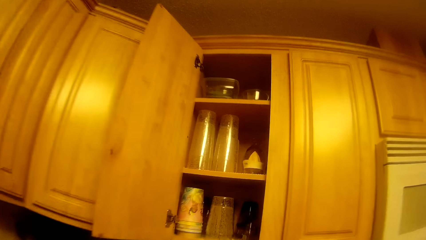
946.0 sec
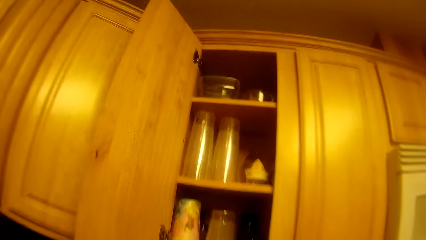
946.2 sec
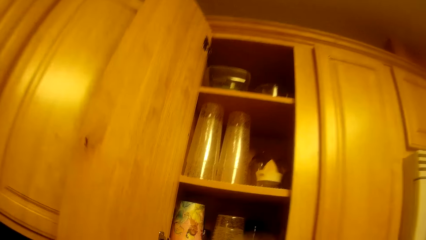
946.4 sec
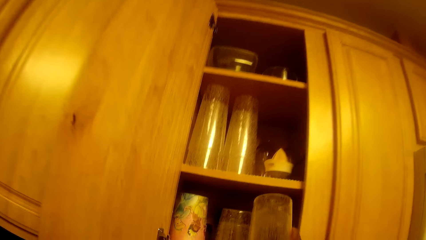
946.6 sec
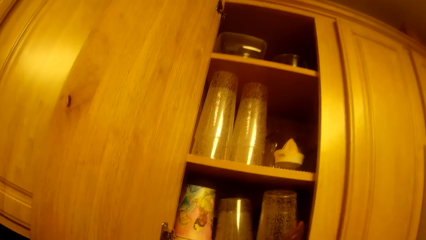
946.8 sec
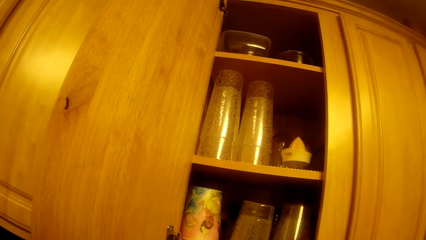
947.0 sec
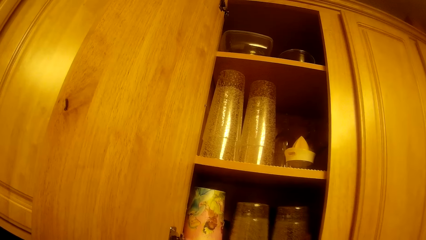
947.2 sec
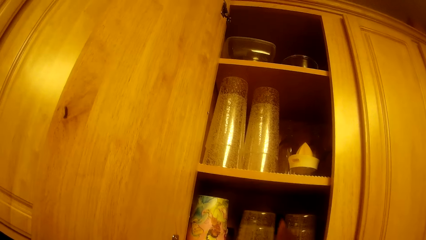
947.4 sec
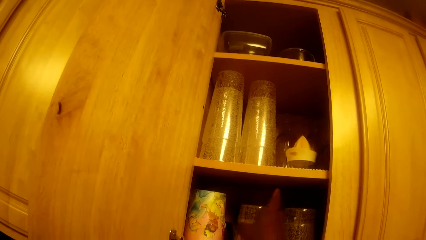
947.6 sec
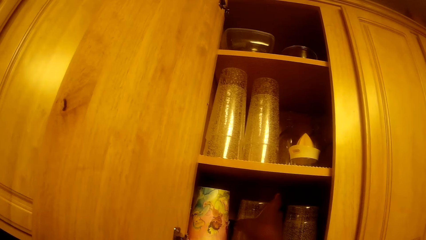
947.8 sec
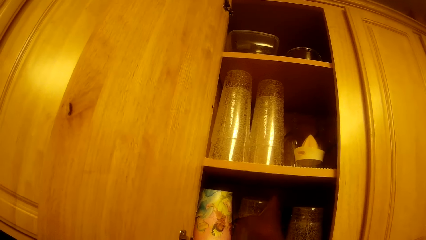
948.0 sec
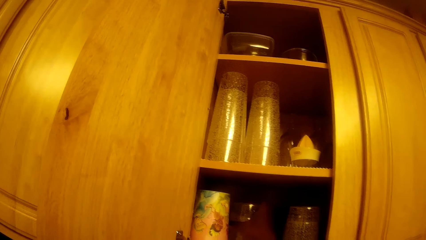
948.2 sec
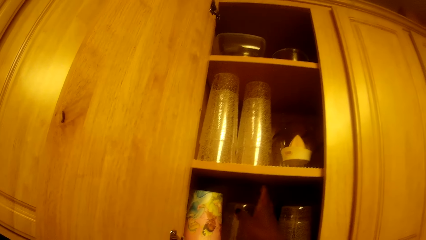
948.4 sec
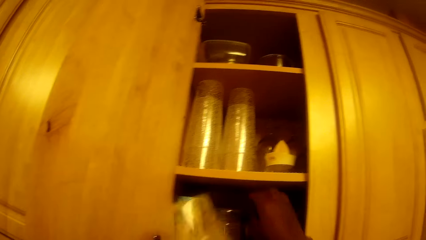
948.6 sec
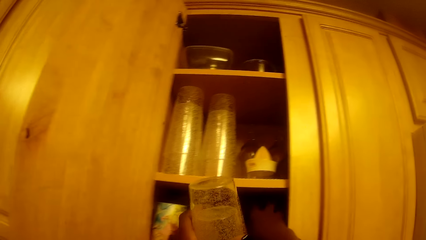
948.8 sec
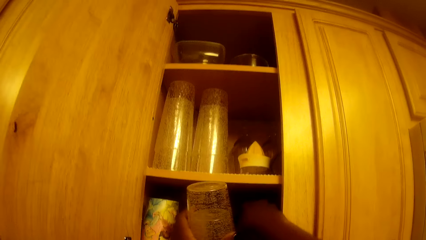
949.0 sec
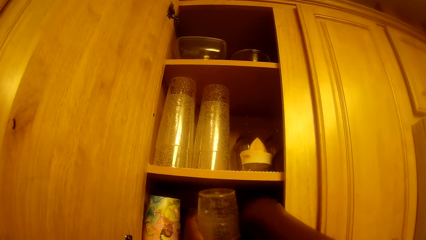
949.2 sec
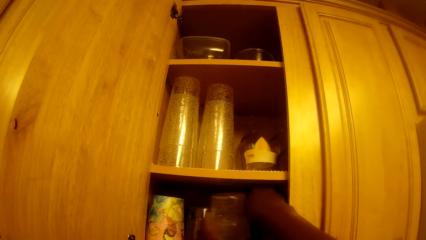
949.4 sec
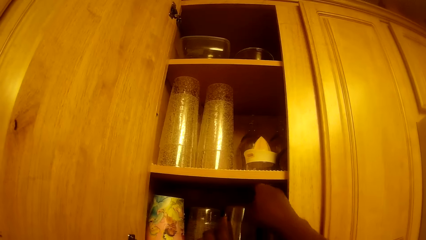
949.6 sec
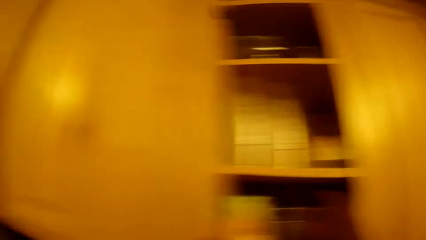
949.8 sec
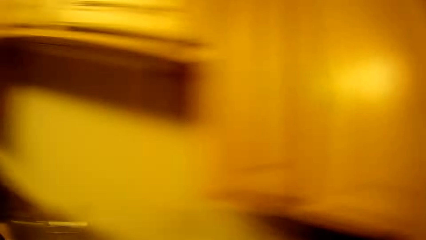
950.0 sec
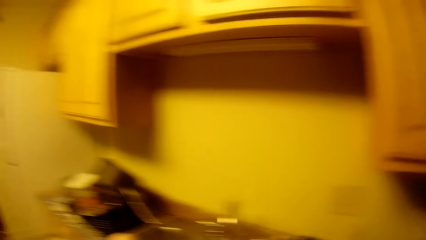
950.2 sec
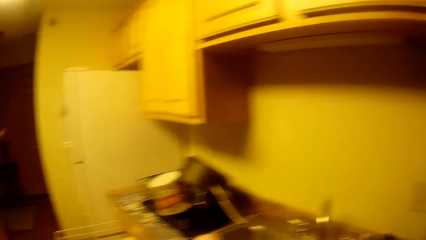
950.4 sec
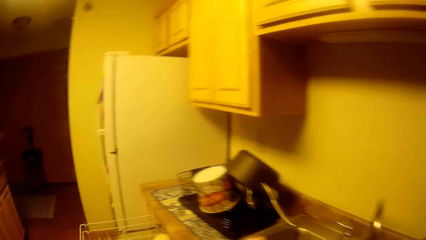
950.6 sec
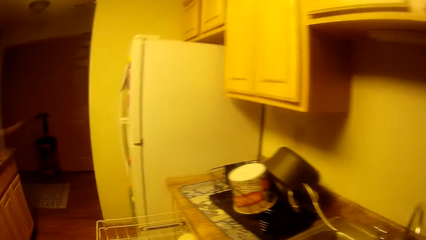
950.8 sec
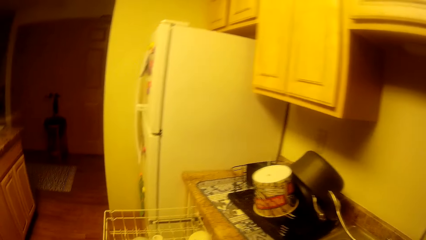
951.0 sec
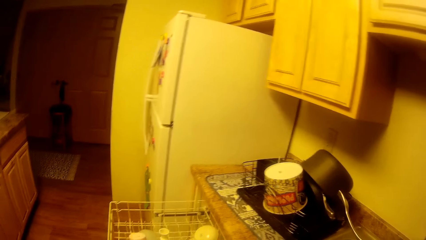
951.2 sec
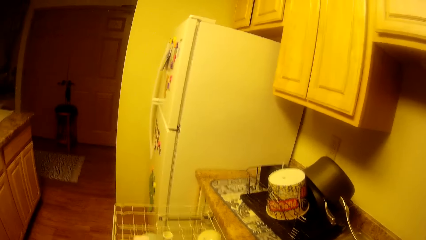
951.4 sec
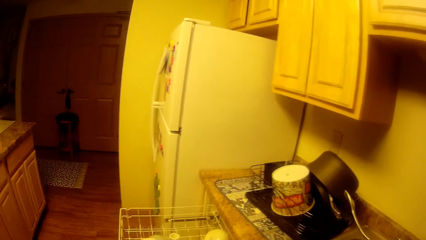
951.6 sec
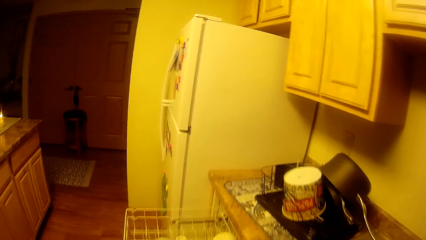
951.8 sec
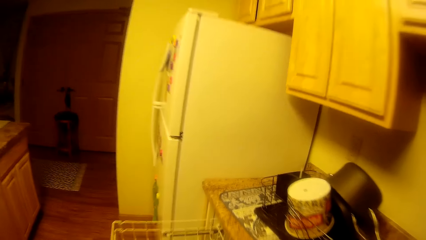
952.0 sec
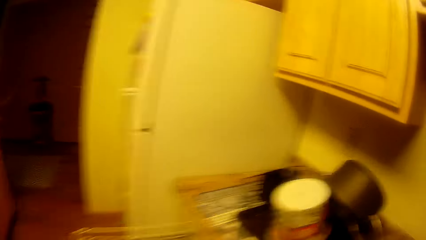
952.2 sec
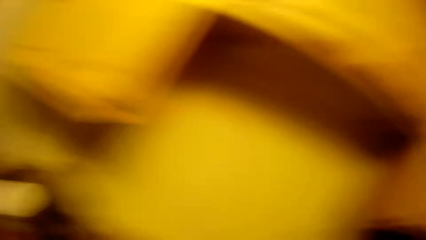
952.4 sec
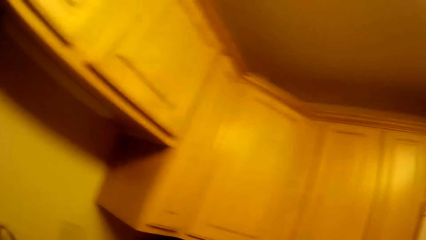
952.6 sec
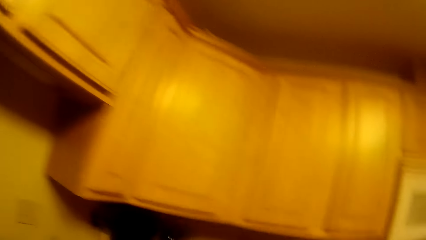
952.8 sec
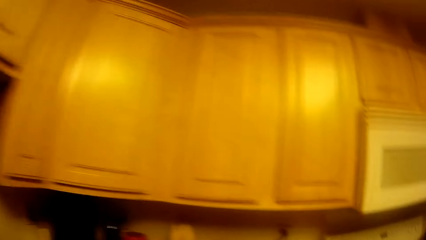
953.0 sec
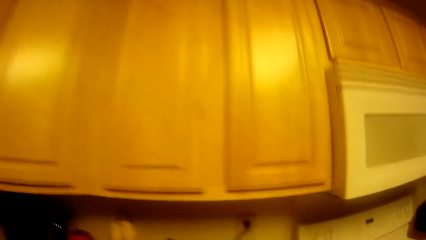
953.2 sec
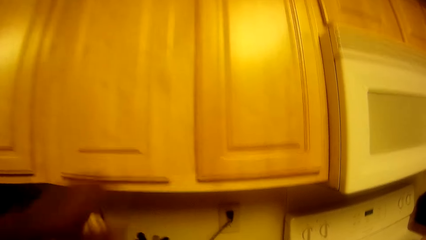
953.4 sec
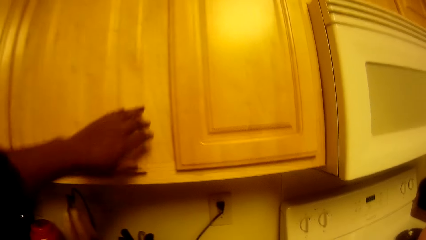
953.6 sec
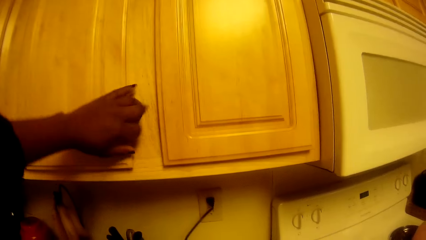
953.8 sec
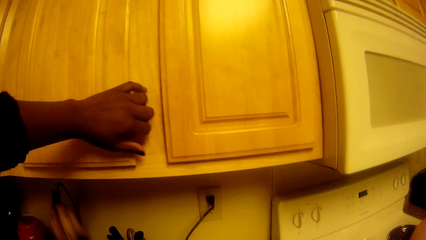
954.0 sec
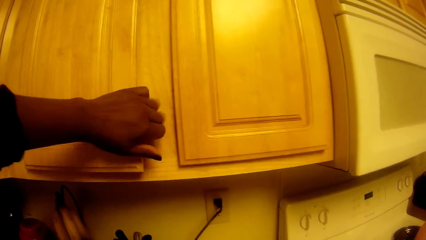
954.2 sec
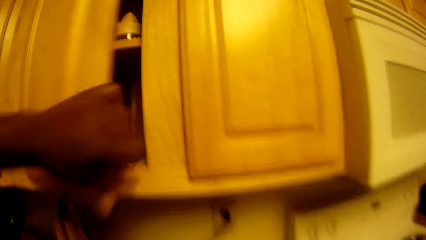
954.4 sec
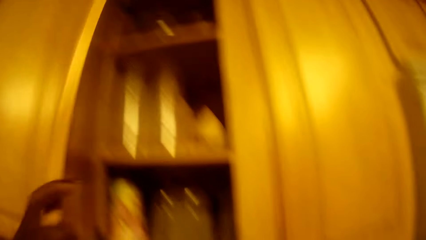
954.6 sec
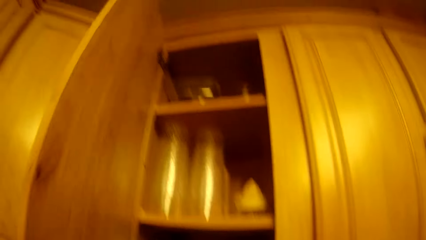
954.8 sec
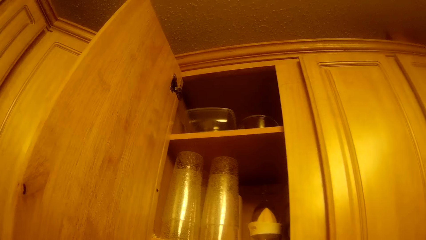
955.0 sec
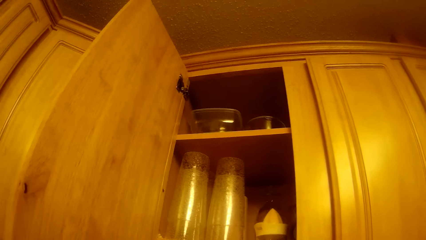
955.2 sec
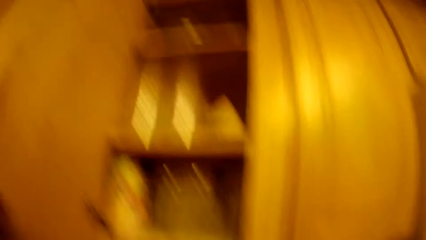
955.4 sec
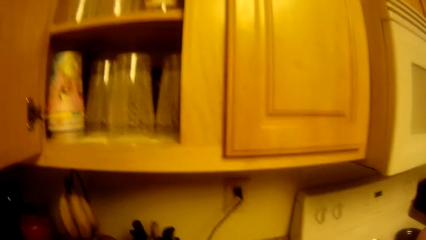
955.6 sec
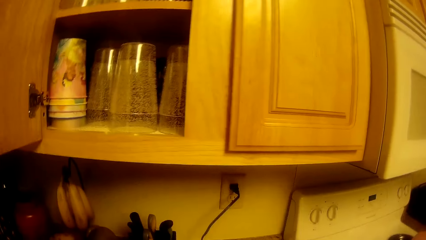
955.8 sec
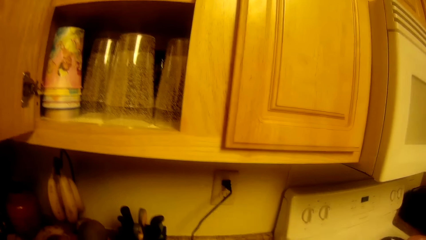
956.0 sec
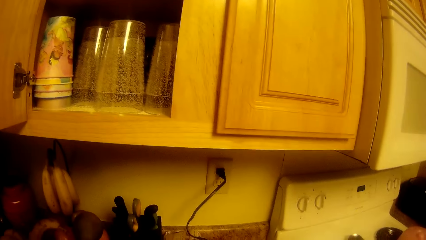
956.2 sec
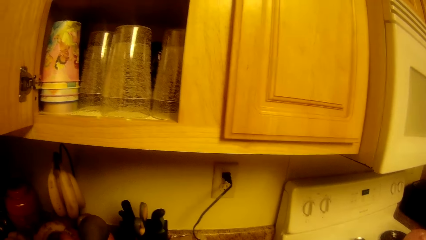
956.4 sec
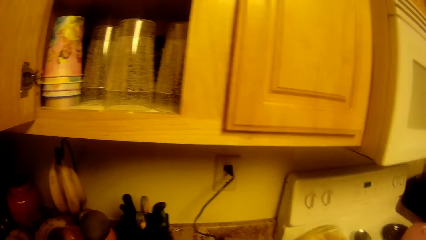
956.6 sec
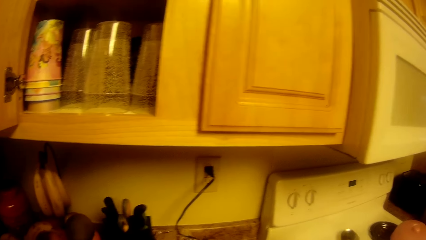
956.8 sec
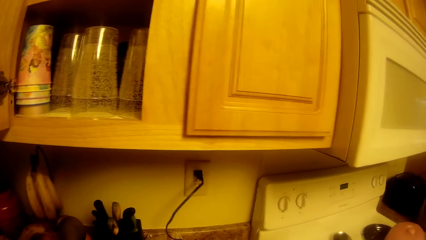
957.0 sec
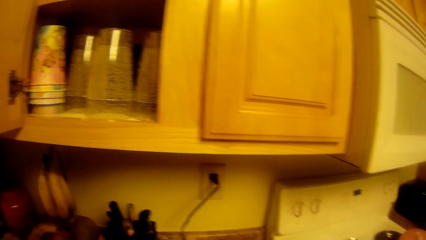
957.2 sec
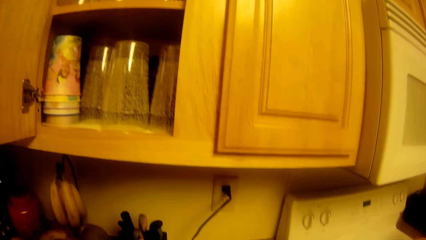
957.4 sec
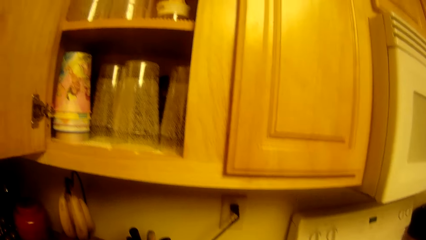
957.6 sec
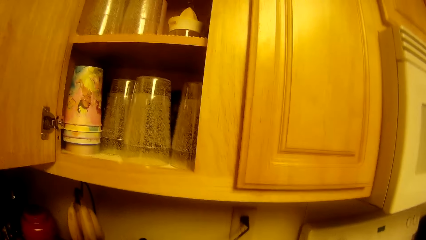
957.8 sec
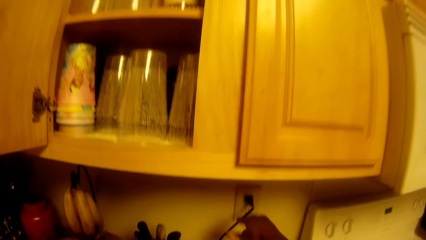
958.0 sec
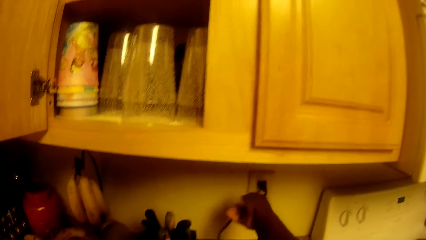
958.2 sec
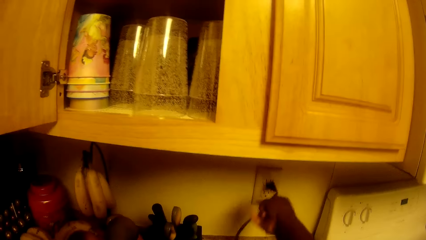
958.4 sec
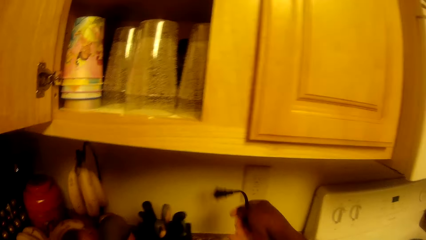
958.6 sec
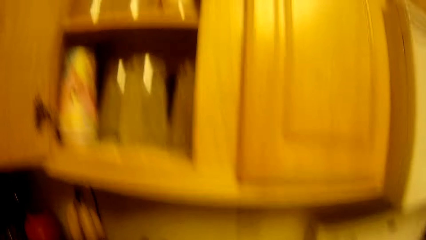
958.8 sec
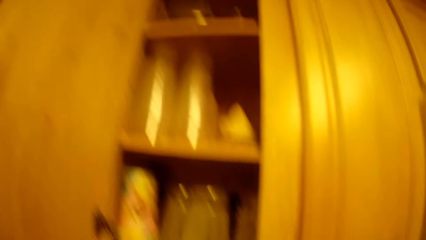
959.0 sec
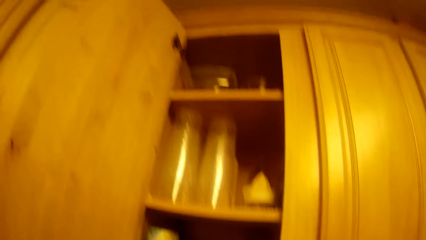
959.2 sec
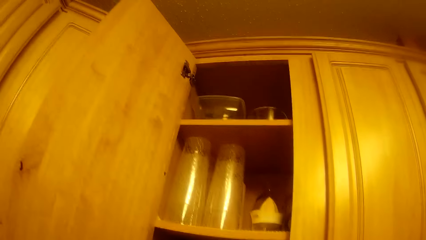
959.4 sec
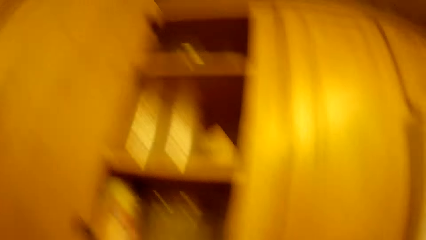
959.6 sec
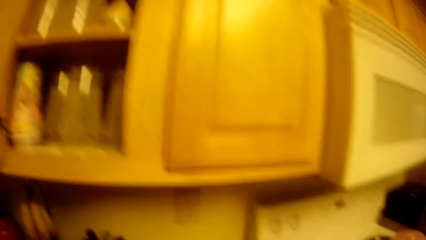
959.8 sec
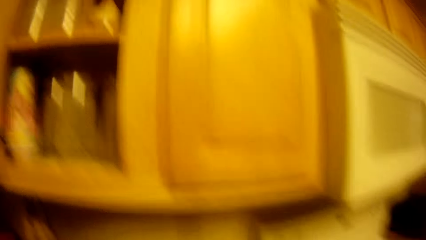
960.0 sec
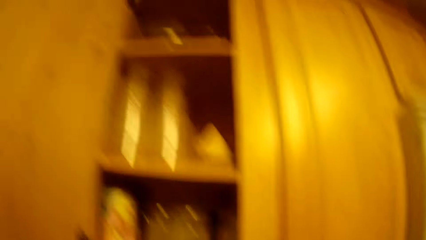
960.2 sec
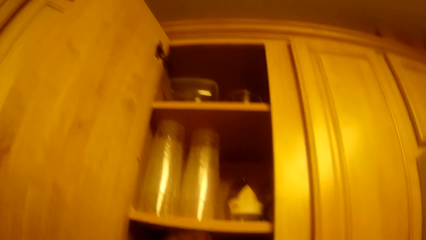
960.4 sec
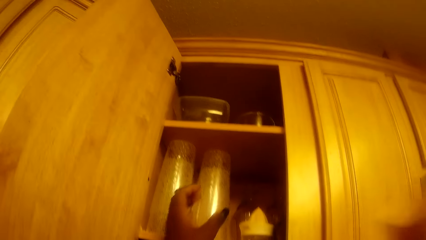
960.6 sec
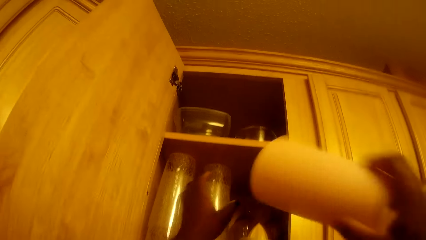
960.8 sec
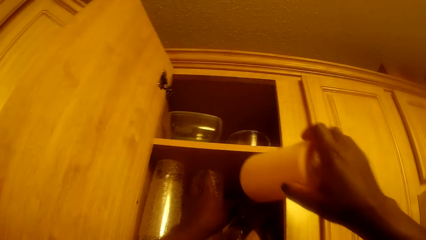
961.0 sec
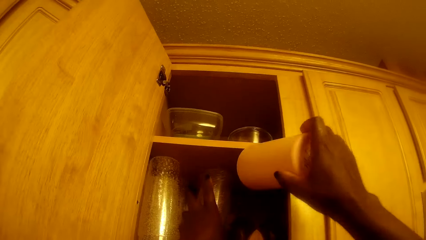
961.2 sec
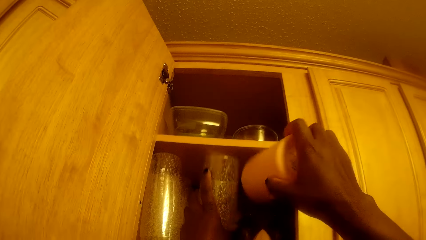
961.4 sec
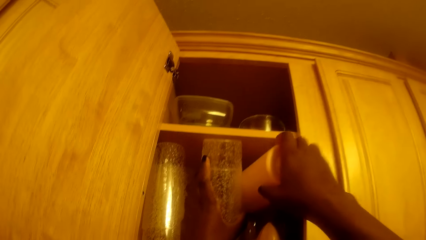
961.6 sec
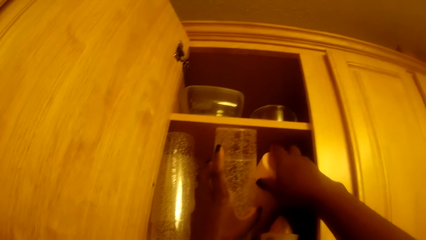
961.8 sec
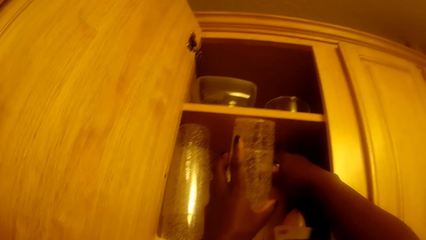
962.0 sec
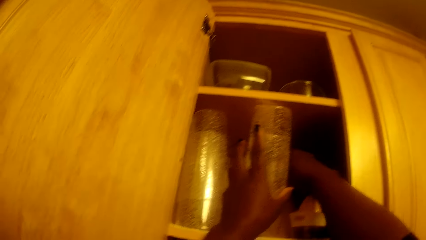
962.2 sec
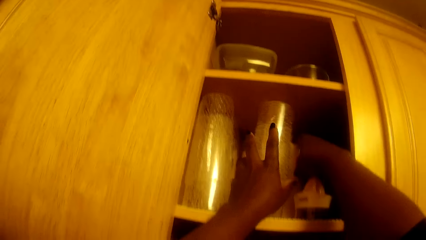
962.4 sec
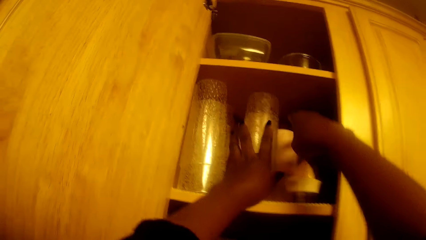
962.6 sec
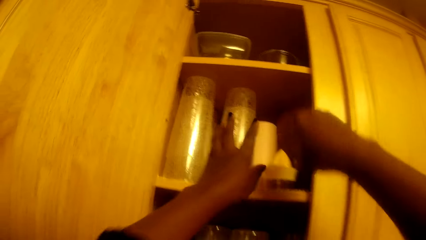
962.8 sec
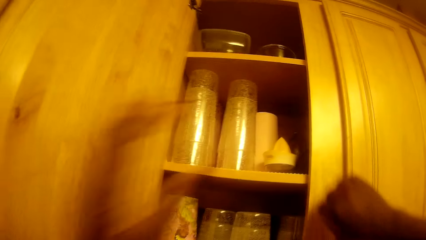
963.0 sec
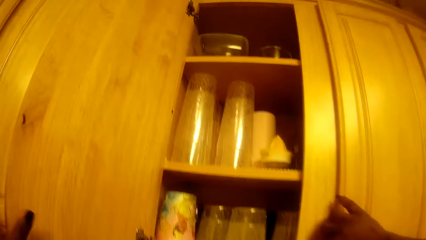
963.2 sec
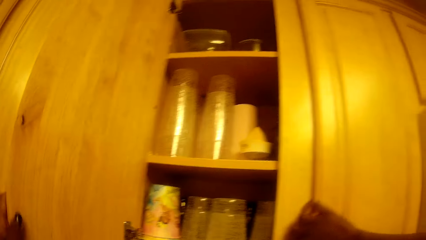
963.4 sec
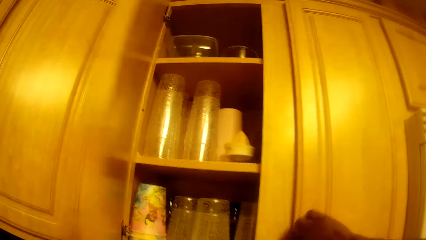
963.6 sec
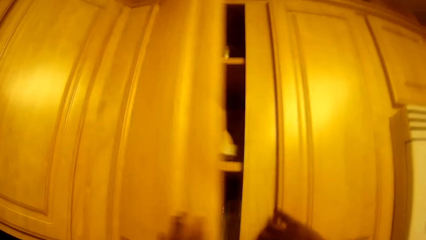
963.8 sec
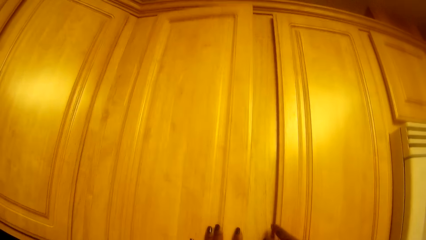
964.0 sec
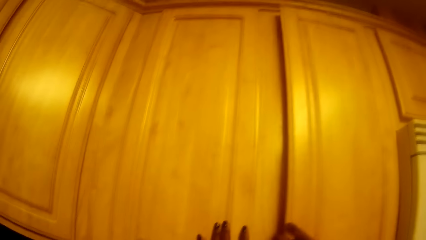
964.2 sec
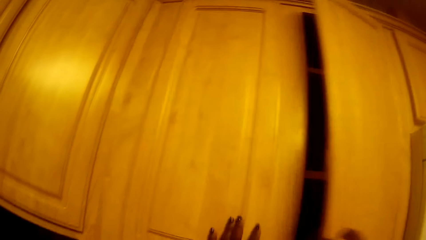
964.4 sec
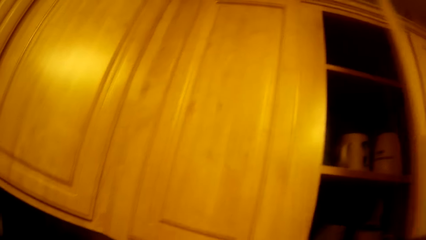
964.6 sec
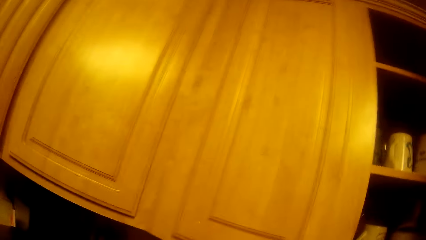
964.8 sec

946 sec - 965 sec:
The camera wearer puts a cup into the wall cupboard or cabinet with her right hand. She arranges utensils in the cabinet. She adjusts a cup in the cupboard with her right hand. She puts a cup into the wall cupboard with her left hand. She looks around. She washes dishes in the sink. She looks around. She opens a wall cupboard with her left hand. She washes the dishes in the sink. She unplugs a wire from a switch with her right hand. She picks something from the wall with the right hand. She looks around. She adjusts a cup with her left hand in the cabinet. She puts a cup in a cupboard with her right hand. She closes the cupboard with her left hand. She opens a wall cupboard with her right hand.
